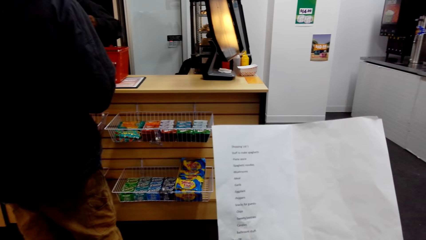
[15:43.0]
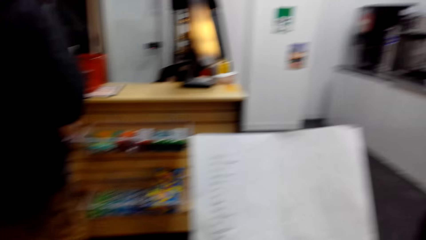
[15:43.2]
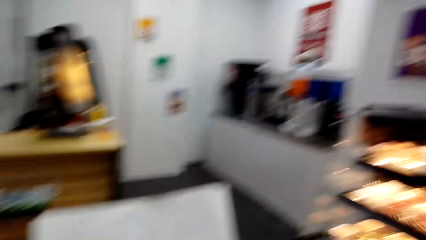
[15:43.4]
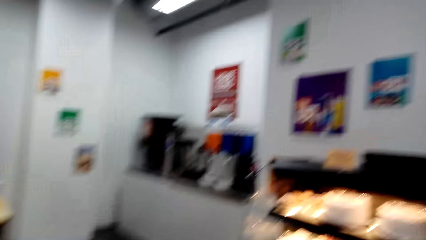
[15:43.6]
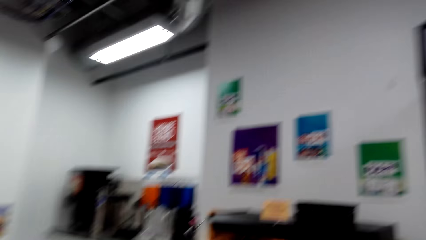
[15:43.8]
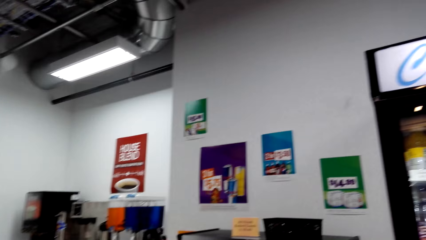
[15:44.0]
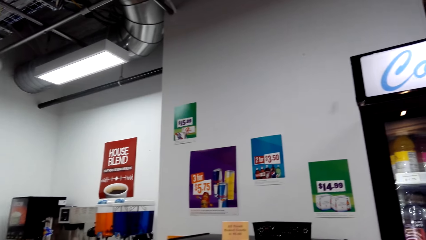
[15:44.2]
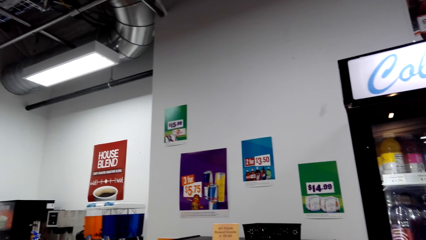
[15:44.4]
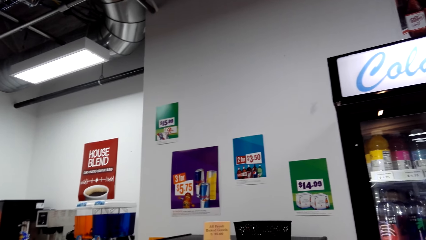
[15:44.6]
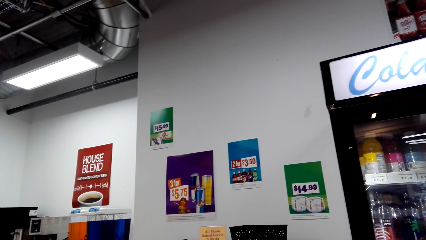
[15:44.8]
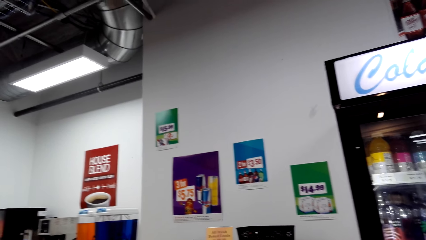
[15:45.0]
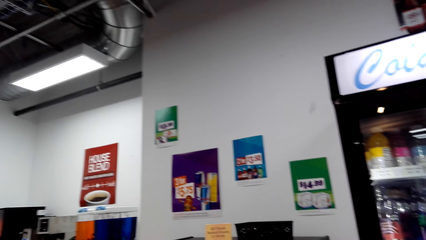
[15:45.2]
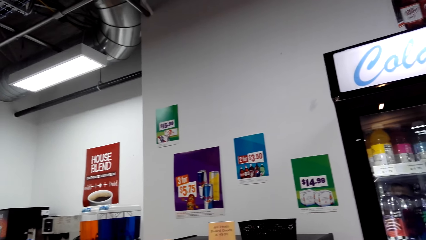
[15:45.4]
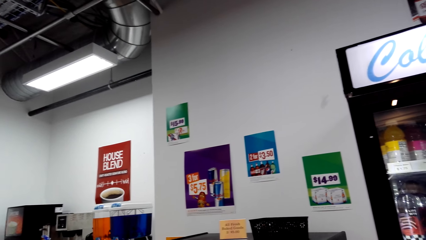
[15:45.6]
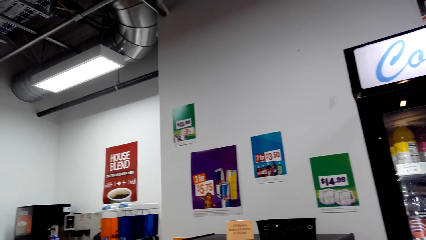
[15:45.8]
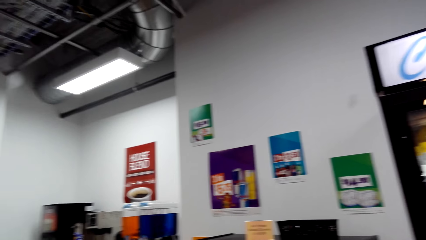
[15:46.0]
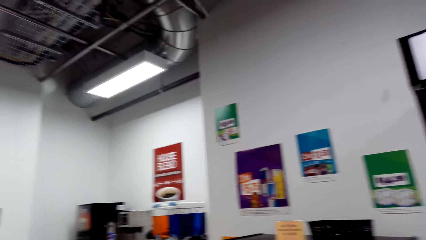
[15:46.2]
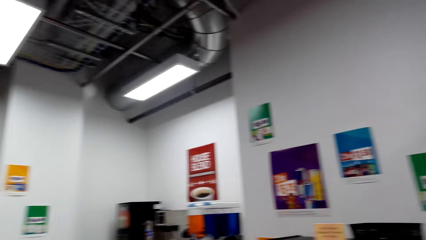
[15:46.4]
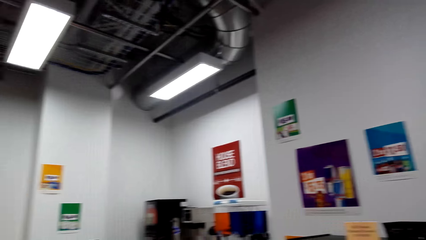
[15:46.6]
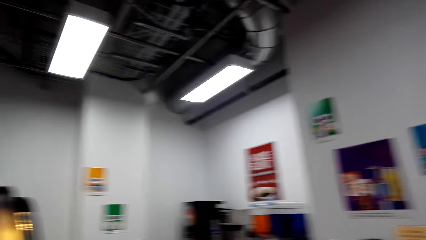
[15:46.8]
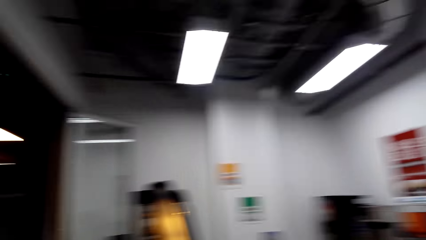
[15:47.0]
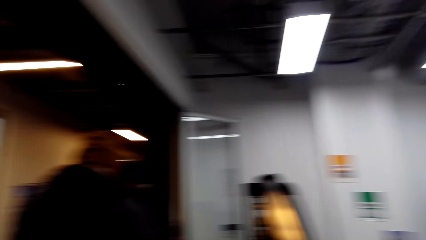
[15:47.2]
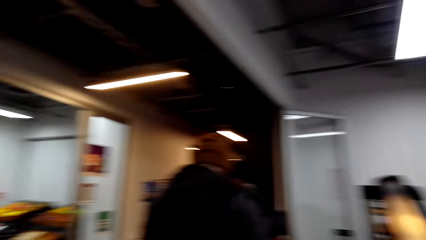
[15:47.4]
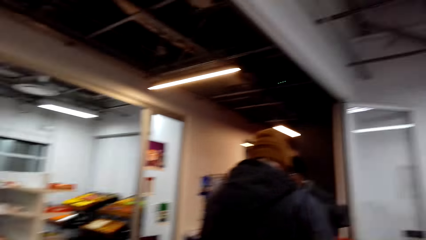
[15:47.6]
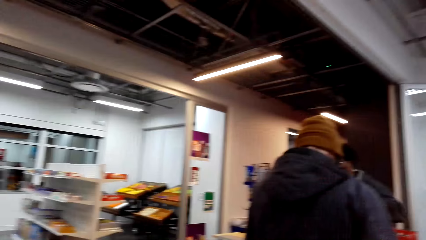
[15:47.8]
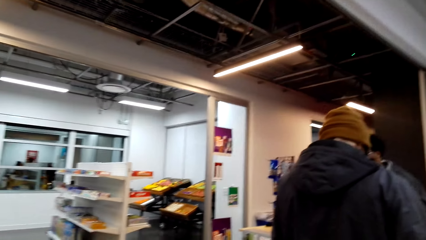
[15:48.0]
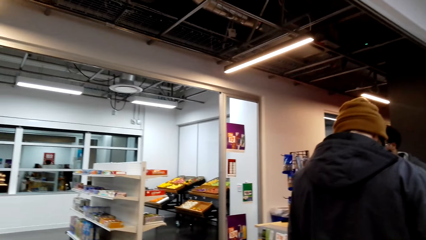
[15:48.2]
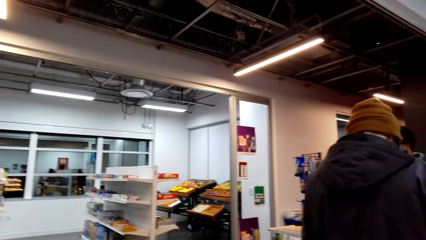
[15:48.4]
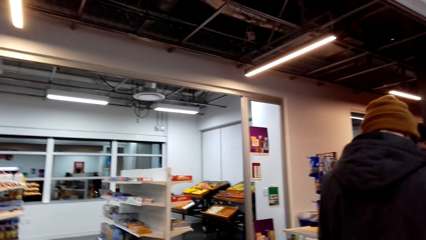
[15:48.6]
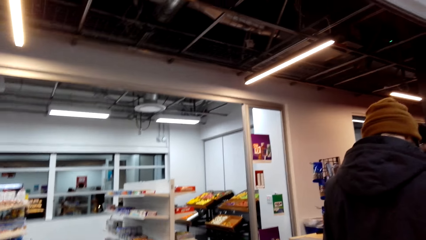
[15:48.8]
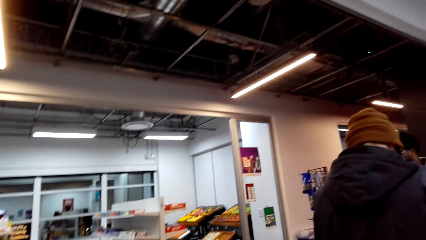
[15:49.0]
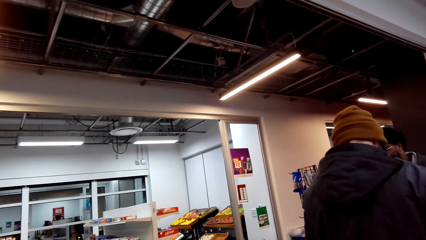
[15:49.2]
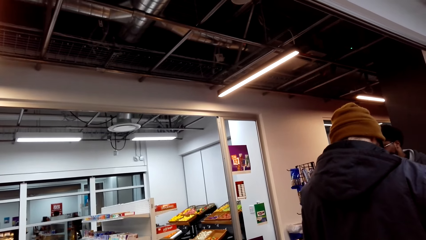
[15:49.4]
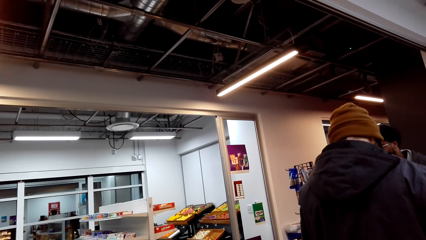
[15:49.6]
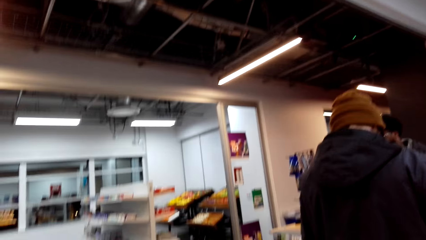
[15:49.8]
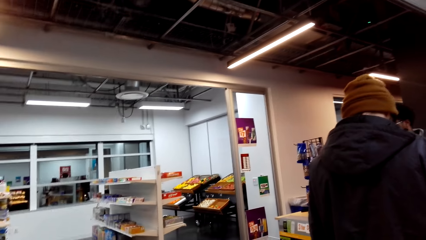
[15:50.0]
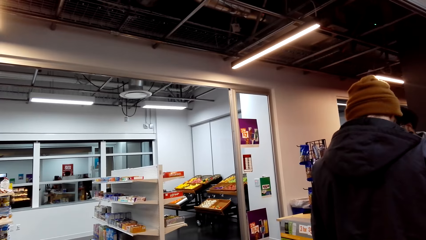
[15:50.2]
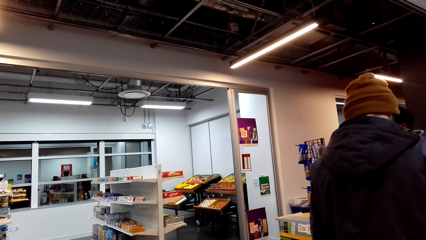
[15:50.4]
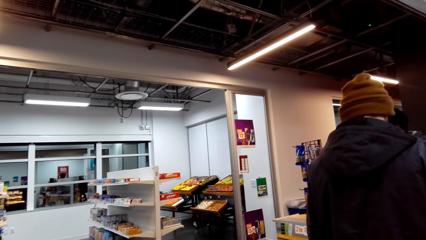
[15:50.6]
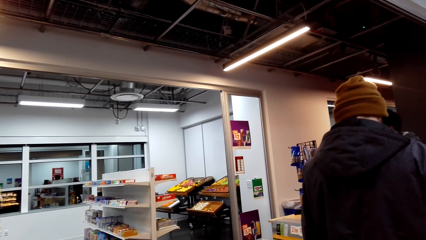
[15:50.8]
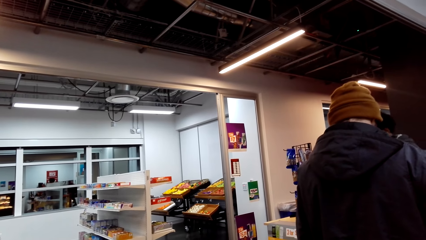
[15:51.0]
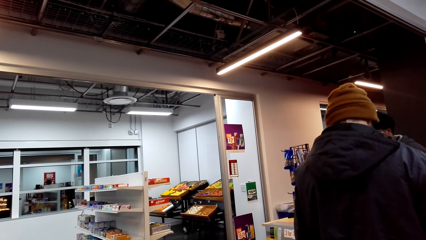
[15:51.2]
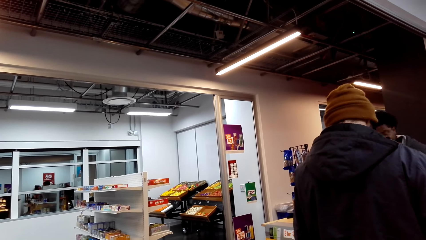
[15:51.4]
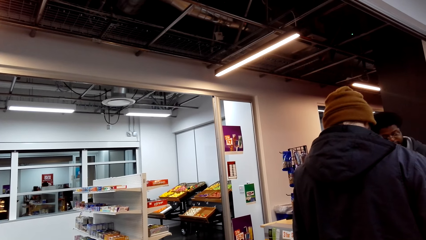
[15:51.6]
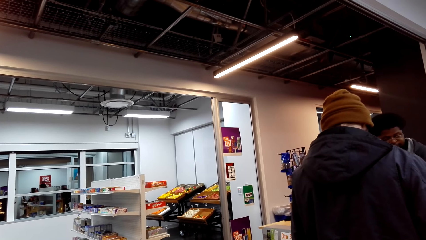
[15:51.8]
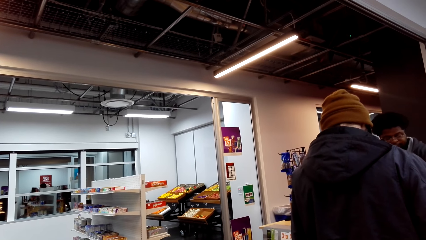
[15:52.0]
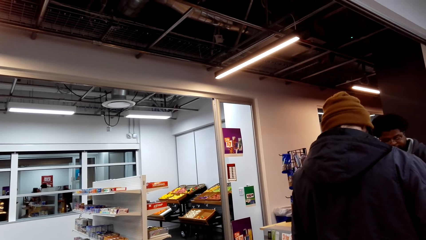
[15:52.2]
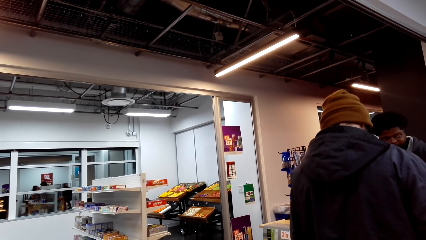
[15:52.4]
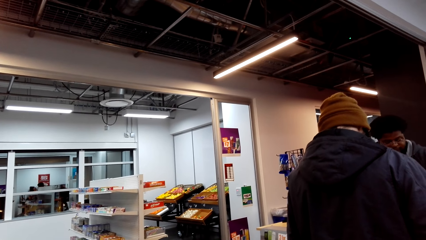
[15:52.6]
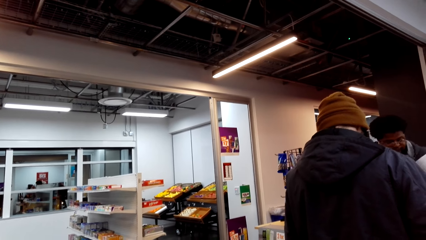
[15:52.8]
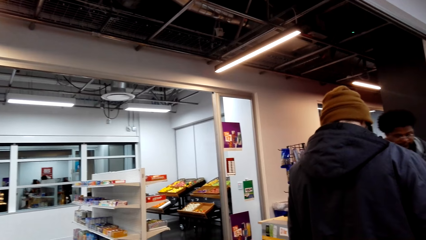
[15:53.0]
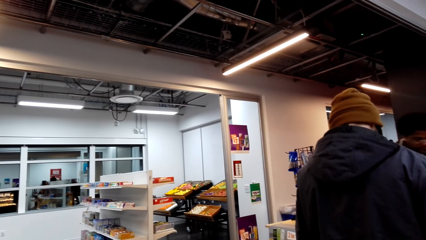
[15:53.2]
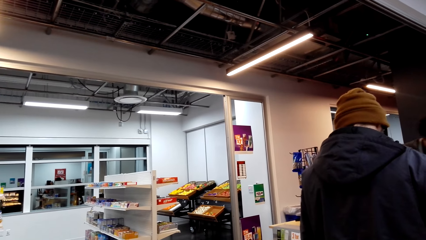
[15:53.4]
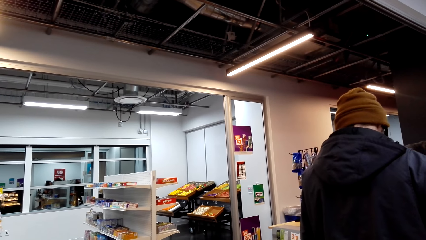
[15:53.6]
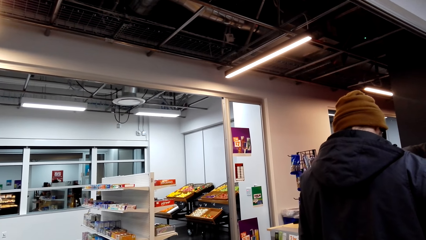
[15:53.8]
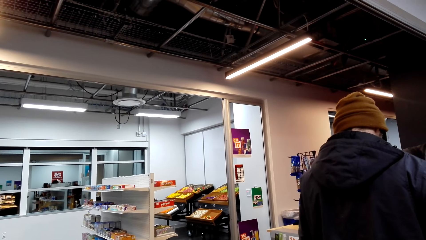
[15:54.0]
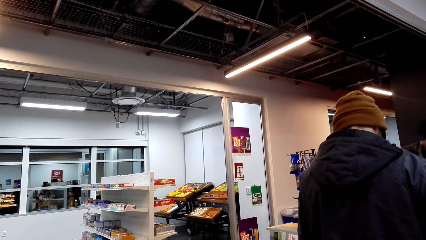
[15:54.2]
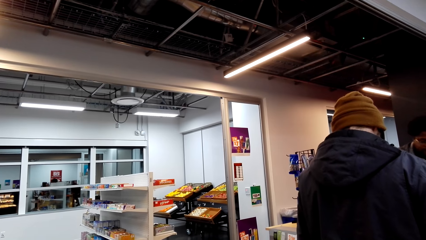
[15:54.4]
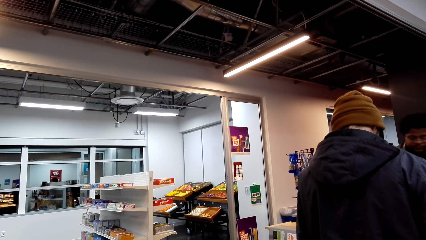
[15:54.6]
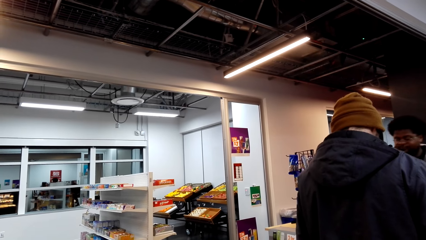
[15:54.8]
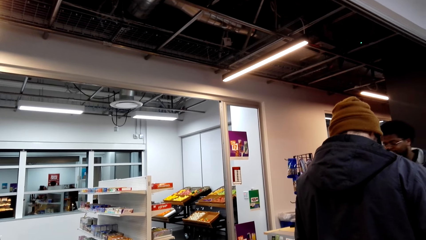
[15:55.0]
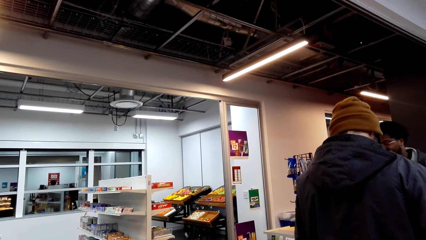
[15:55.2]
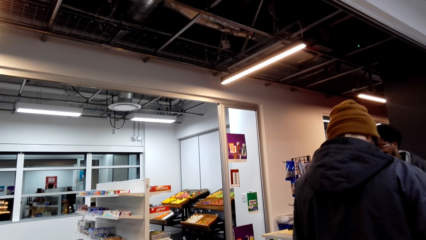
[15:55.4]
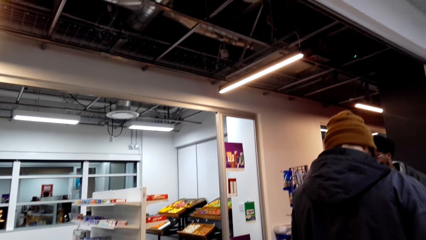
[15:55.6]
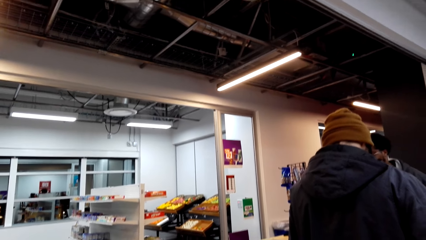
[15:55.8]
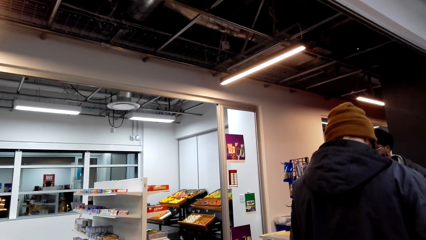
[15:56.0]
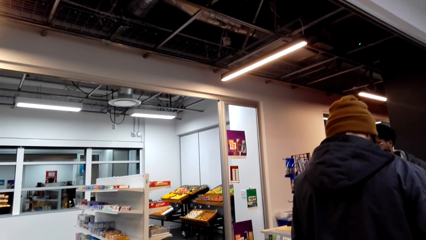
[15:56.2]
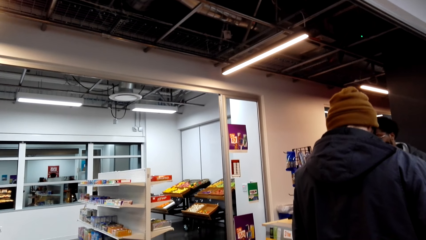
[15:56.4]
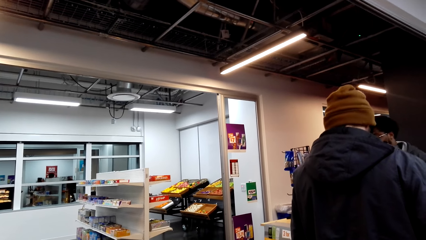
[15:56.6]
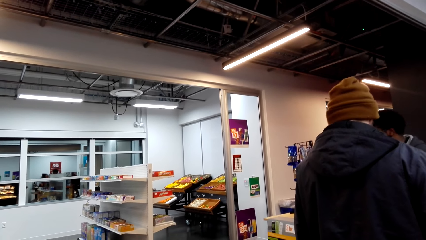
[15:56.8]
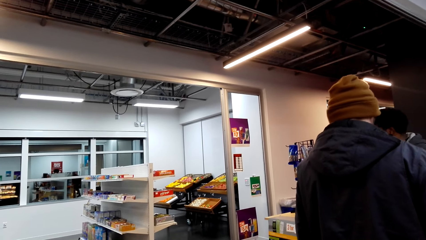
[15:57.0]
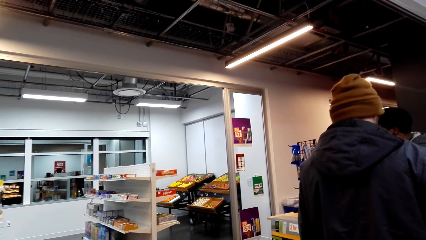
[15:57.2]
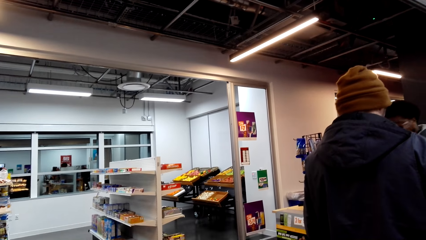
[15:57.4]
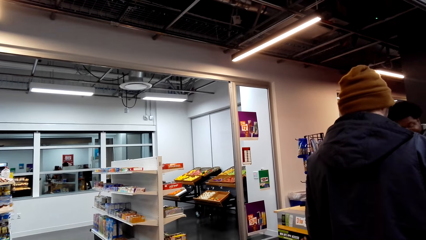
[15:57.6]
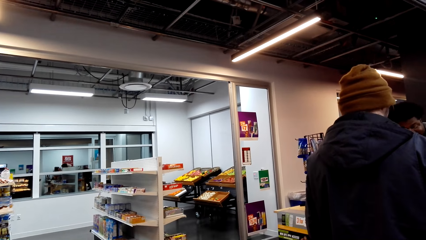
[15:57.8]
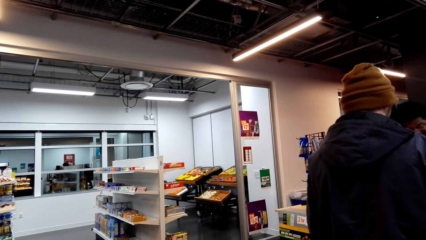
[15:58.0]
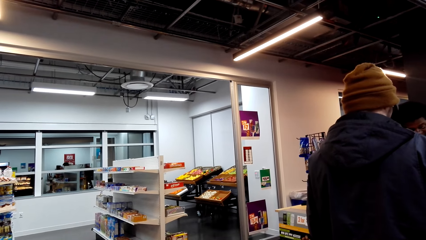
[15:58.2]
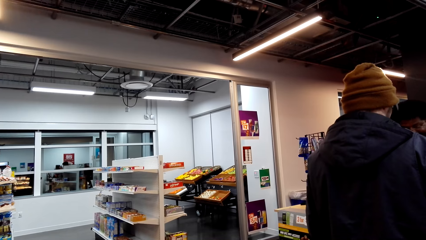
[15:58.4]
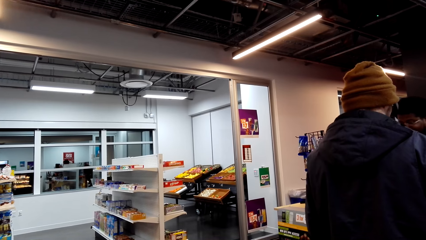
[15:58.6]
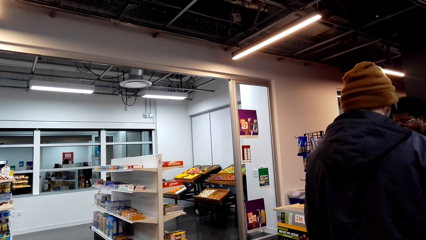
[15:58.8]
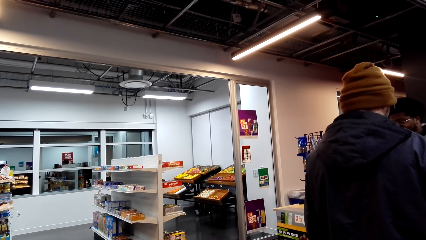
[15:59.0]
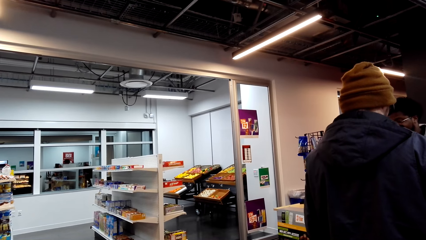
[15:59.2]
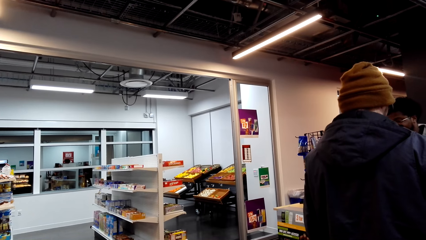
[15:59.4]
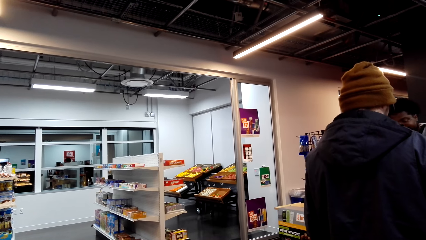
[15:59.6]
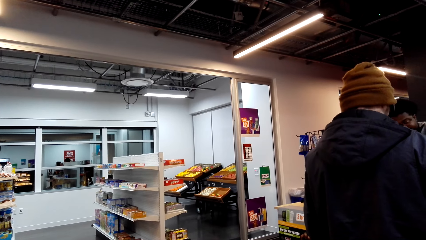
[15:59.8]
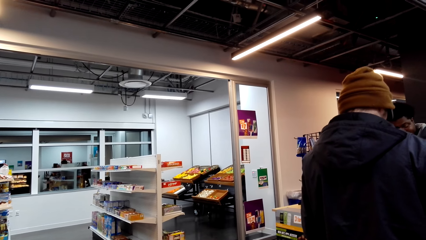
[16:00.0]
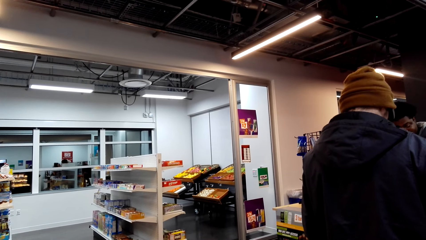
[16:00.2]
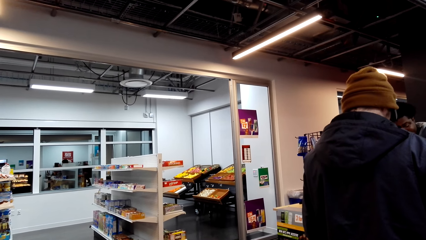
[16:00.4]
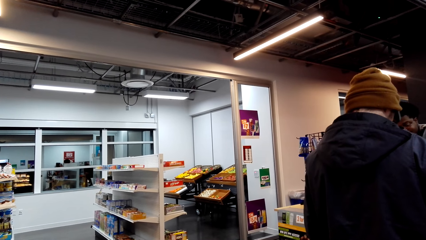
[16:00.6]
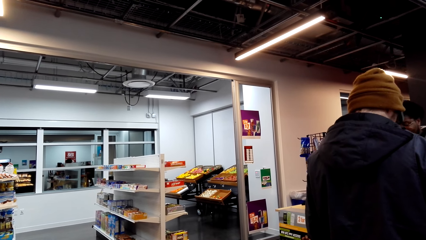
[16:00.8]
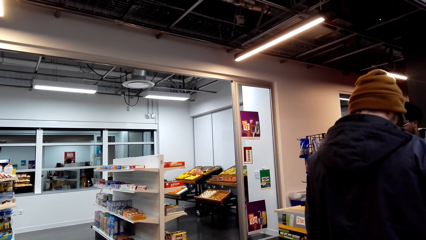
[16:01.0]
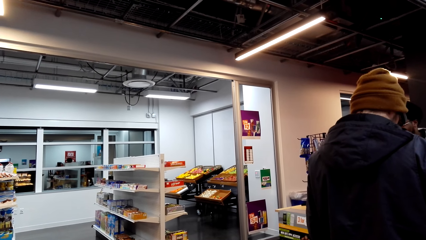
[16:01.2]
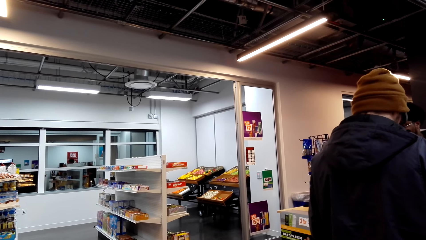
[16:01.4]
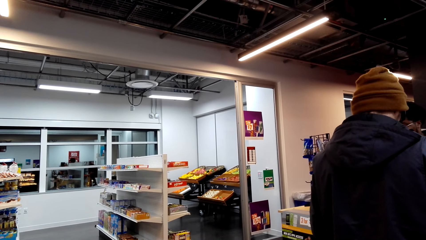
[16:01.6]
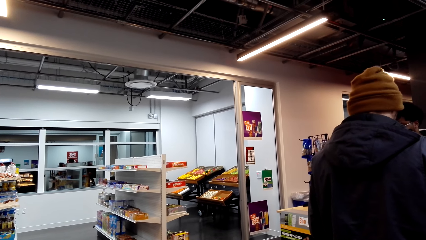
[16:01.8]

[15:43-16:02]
The camera wearer looks around the room. They stare at a man.
